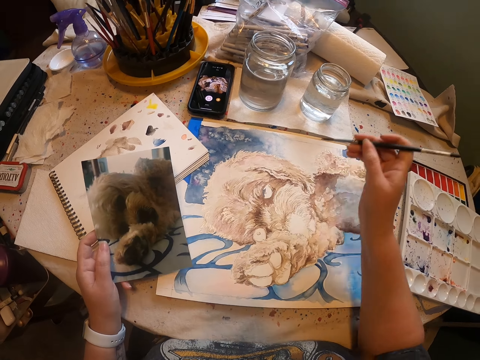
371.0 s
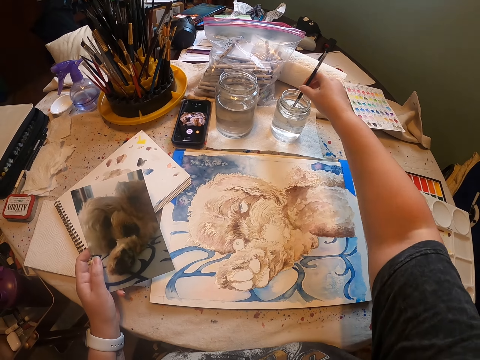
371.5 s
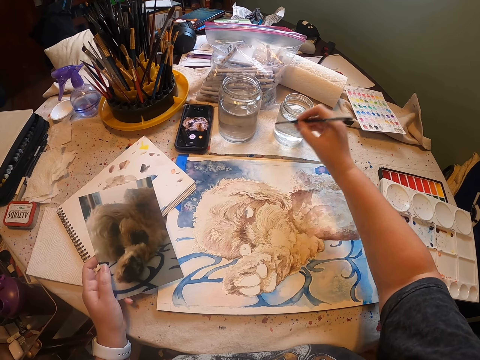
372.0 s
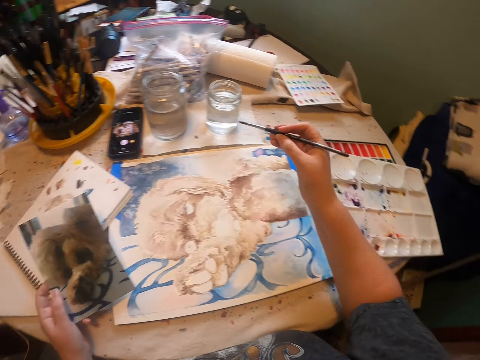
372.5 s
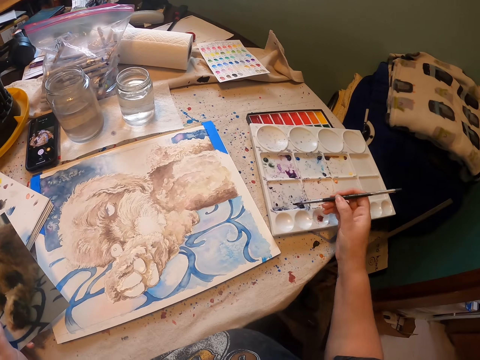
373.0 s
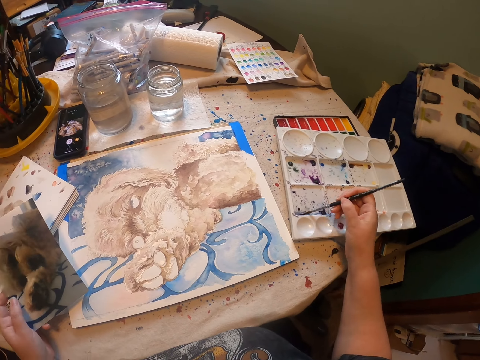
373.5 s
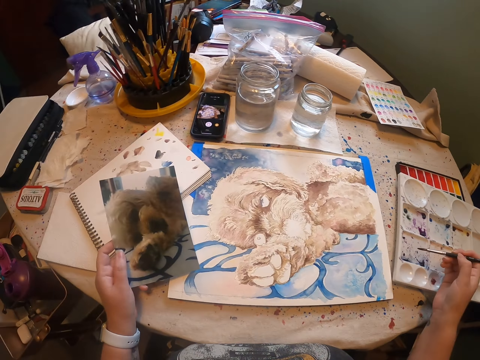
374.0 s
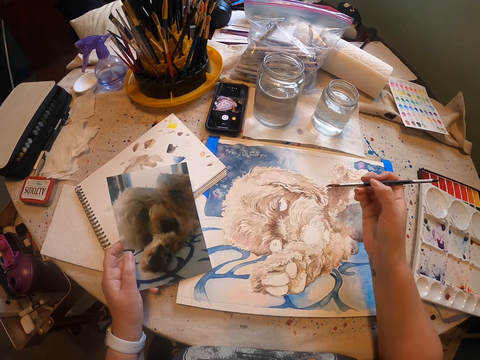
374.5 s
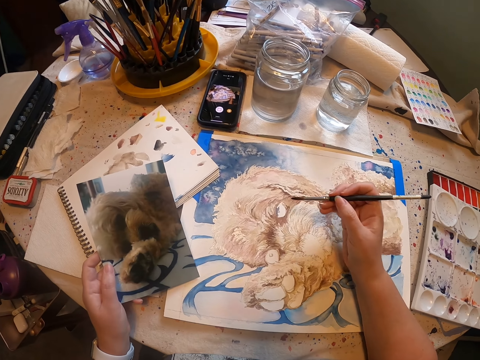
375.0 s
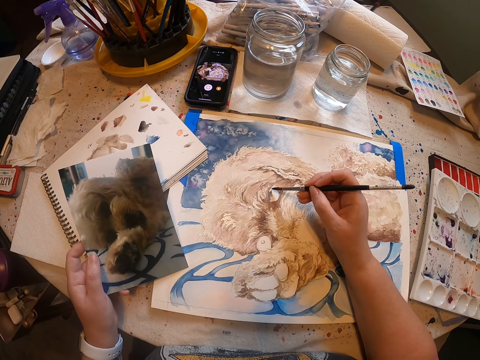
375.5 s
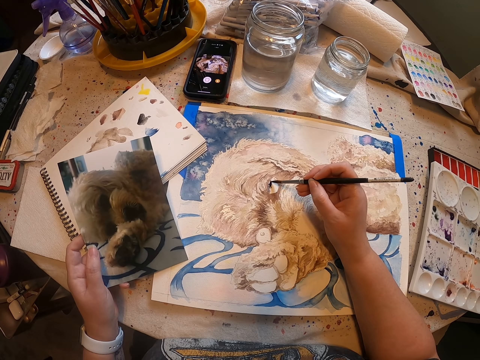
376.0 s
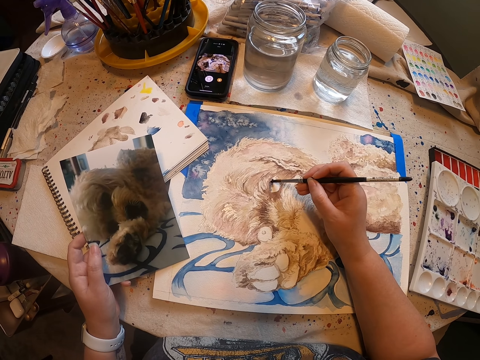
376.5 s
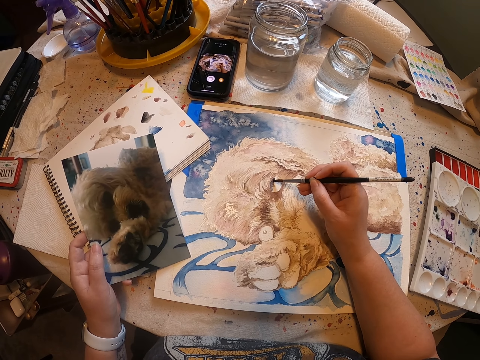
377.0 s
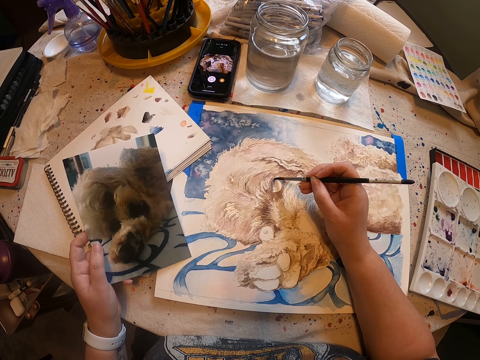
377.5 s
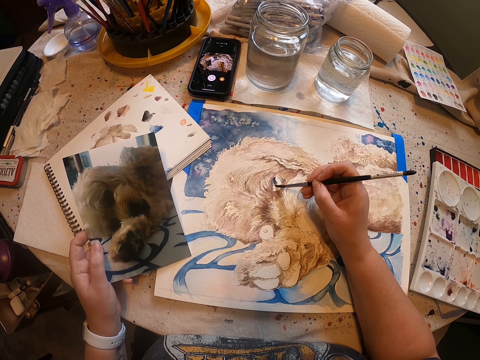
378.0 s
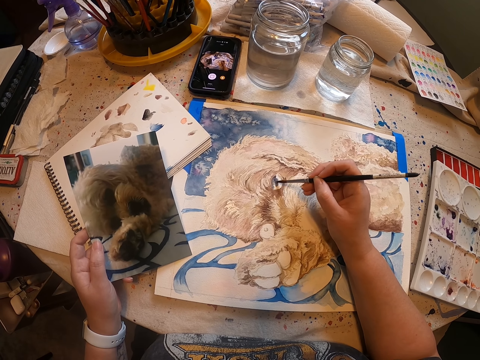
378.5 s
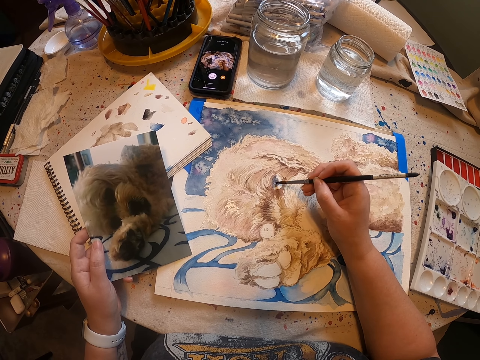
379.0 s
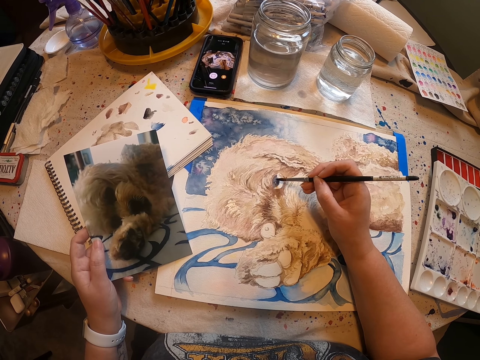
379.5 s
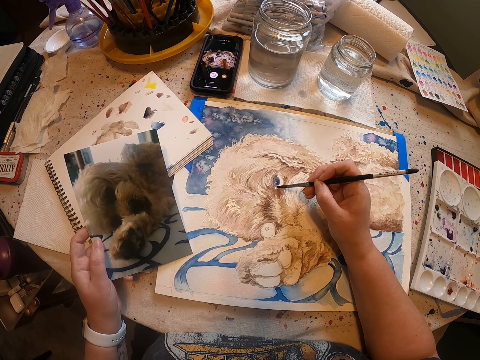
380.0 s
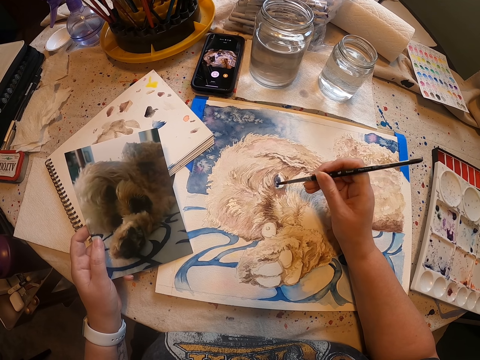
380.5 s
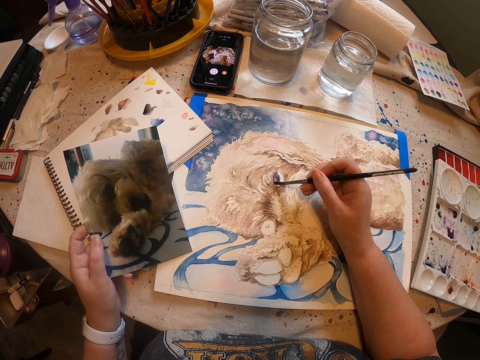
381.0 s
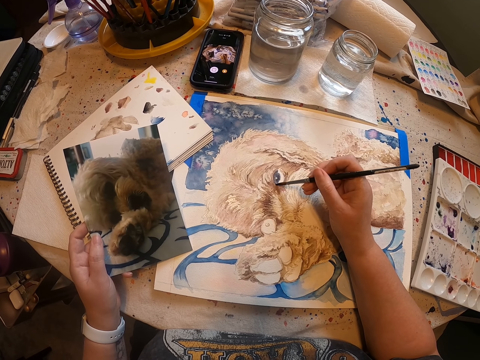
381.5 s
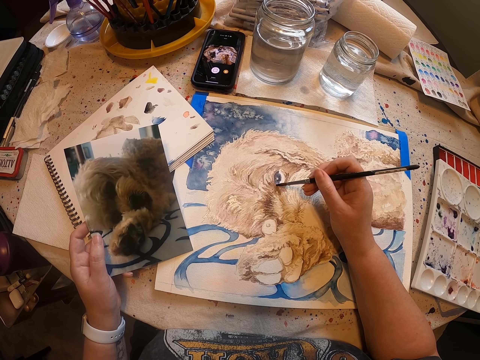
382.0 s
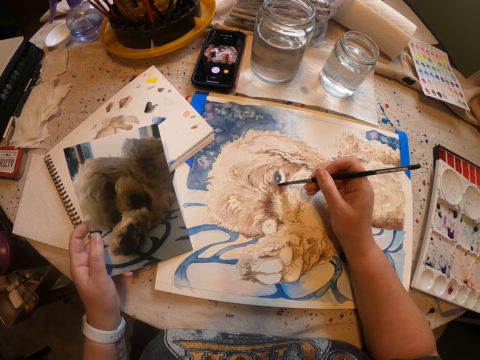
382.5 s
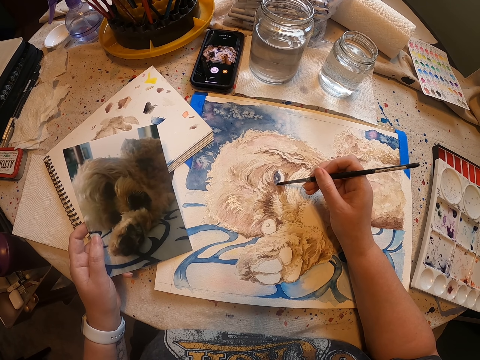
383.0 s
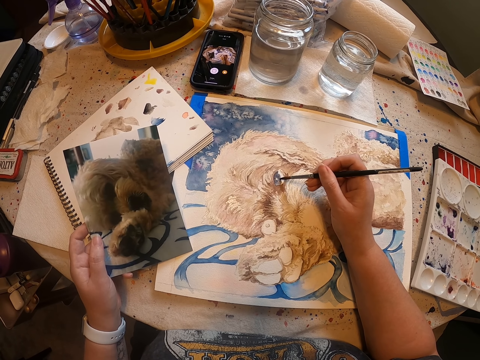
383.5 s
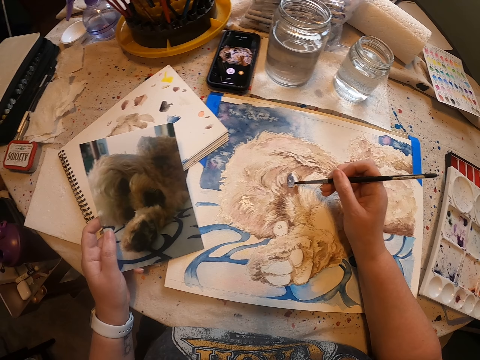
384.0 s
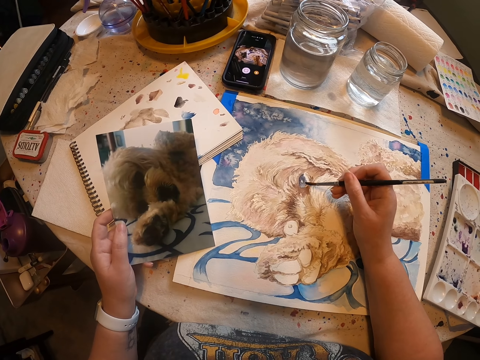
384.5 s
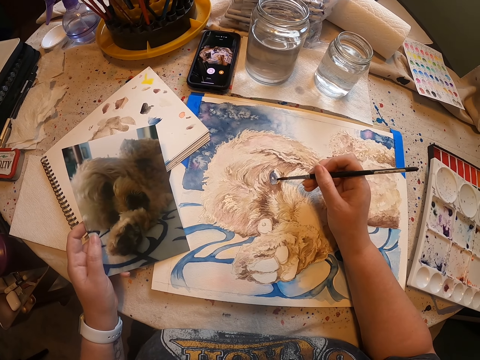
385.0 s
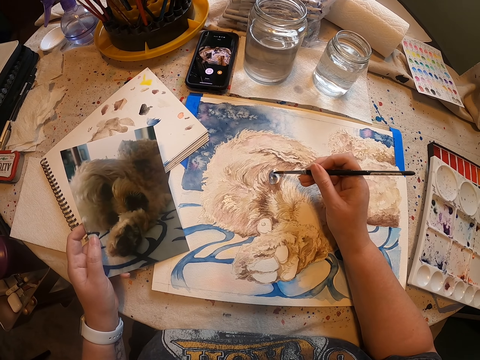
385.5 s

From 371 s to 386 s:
The camera wearer dips an art pen in water. They wipe the art pen on a paper on the table. They rub the art pen on the paint tray and remove paint from the paint tray. They paint an artwork with the art pen.

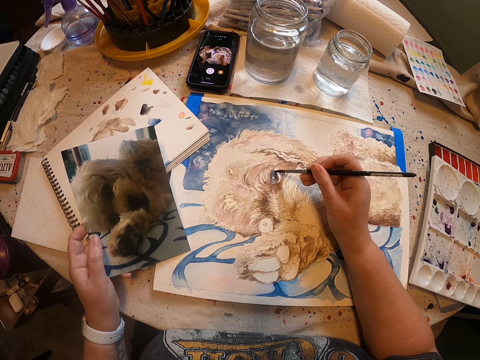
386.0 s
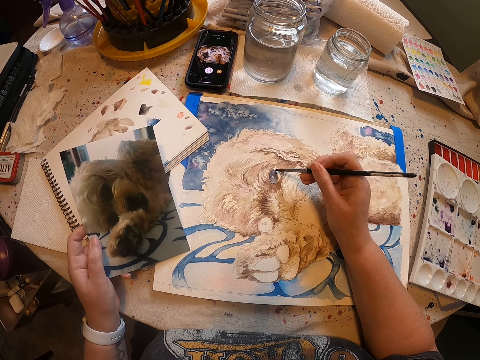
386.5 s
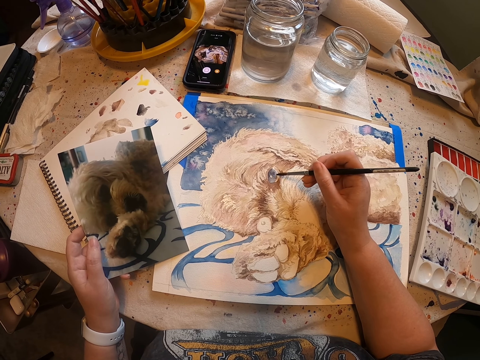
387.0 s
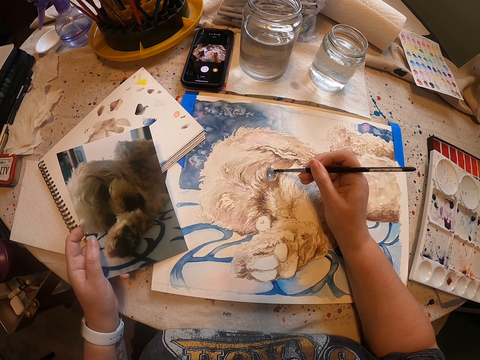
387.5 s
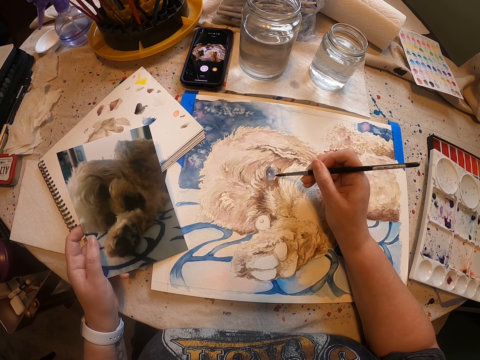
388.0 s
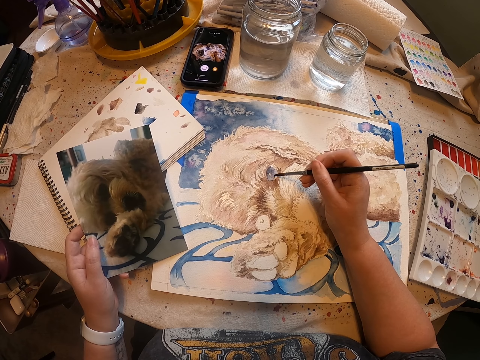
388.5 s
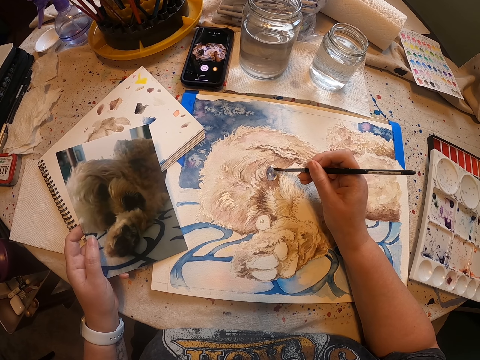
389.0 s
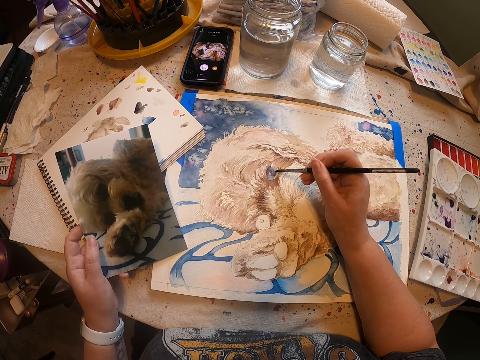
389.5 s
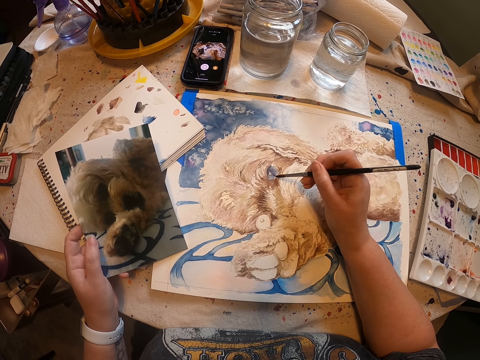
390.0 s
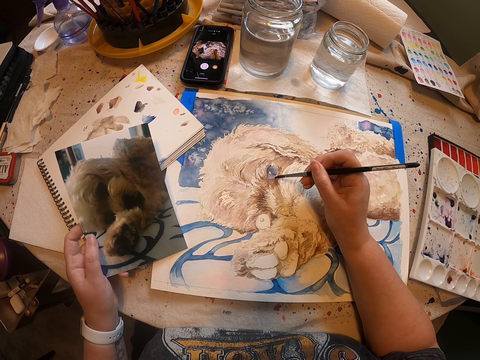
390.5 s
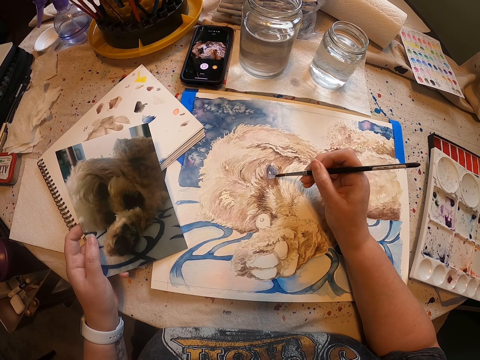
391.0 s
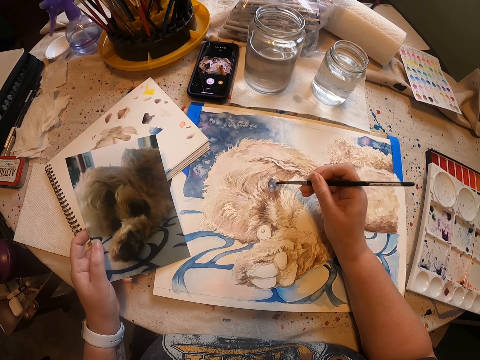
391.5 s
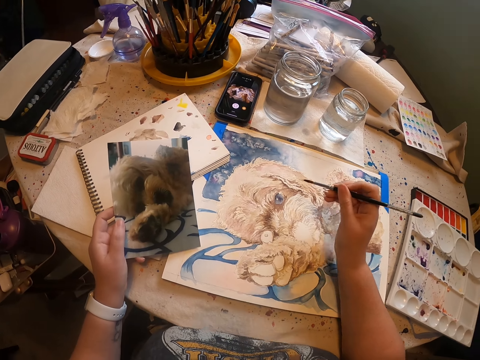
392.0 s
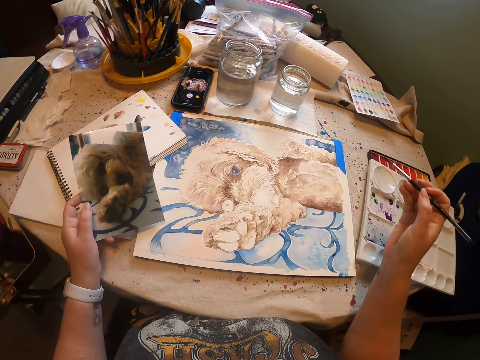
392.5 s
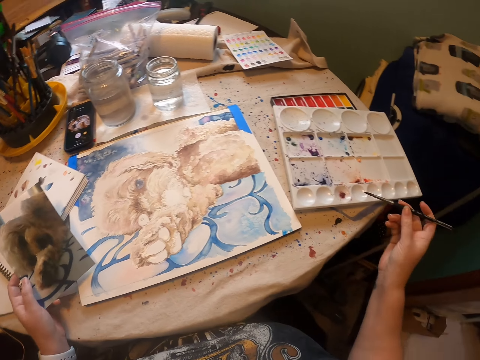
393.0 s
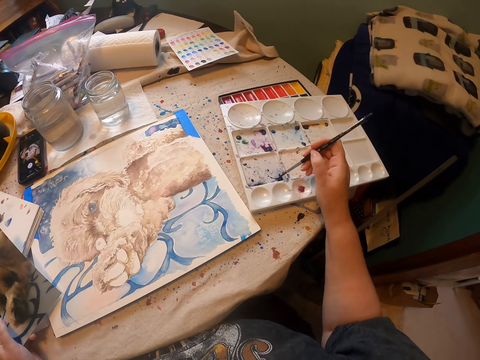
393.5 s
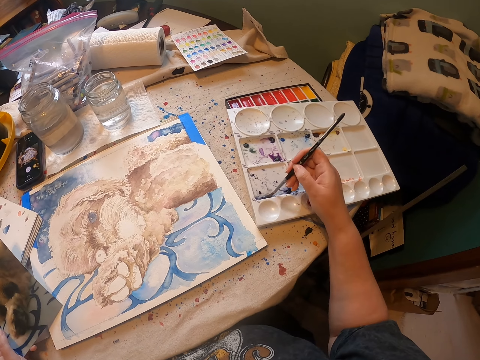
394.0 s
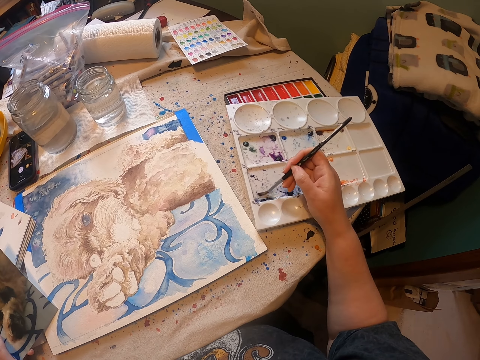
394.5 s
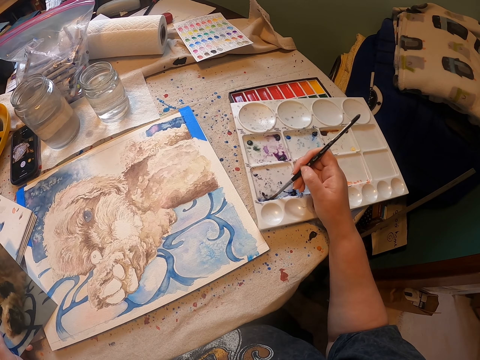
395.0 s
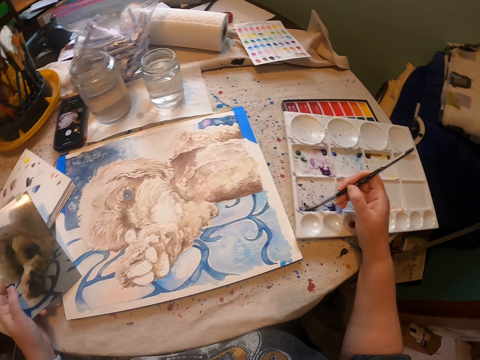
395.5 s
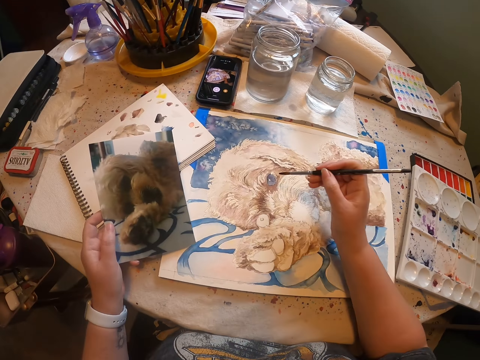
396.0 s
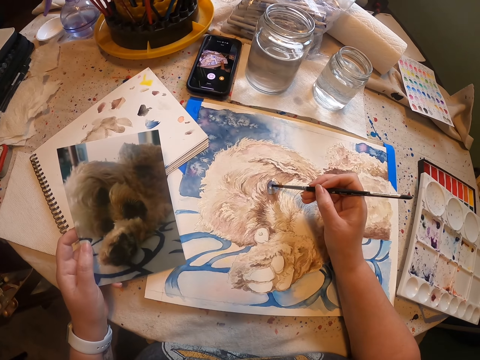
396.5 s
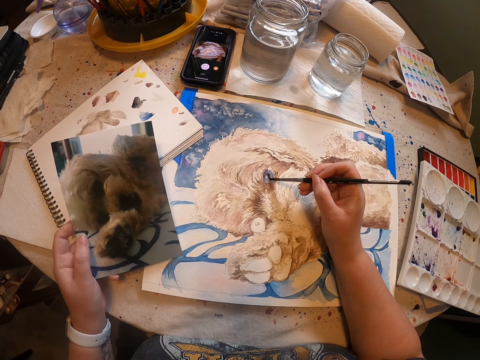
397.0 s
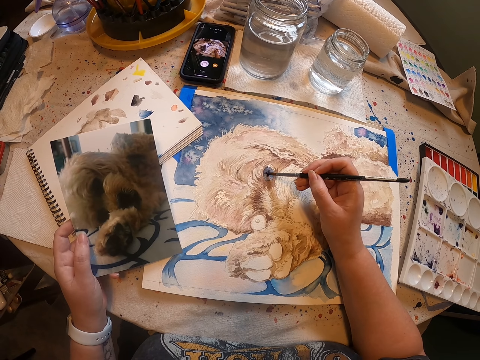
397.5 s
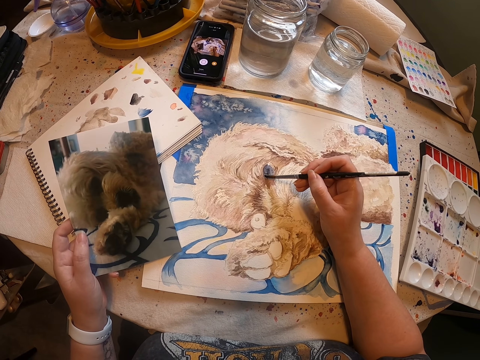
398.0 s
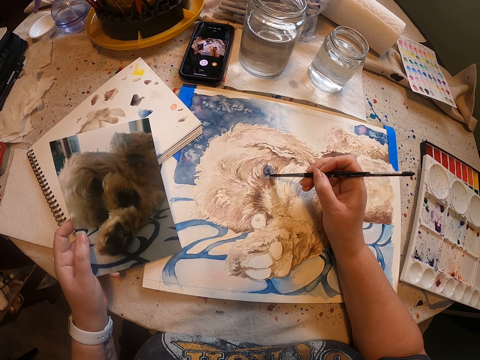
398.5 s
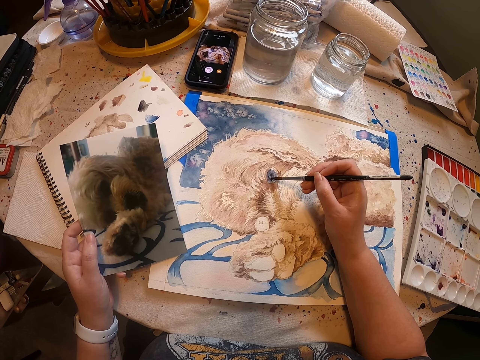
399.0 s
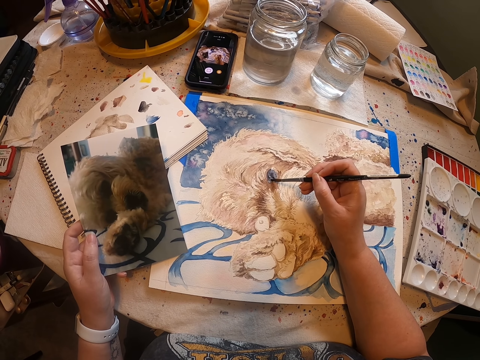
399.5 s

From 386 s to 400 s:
The camera wearer rubs an art pen on the paint tray and removes paint from the paint tray. They paint an artwork with the art pen.
